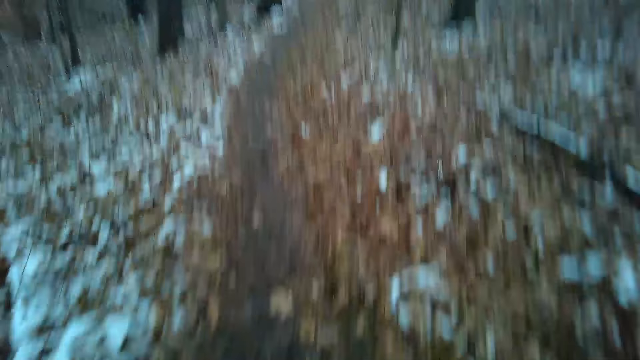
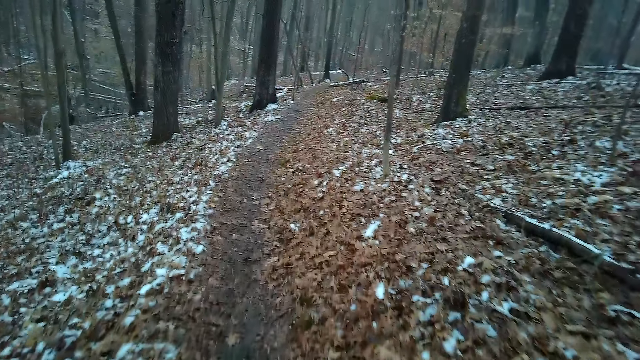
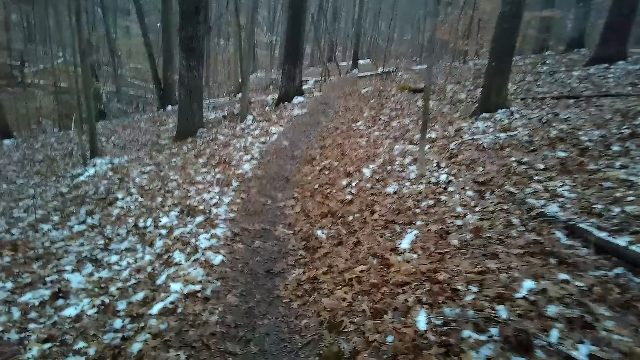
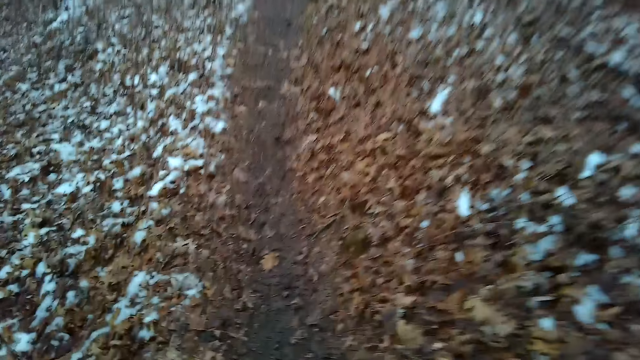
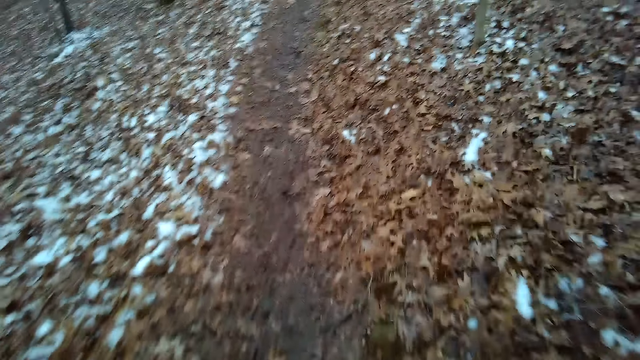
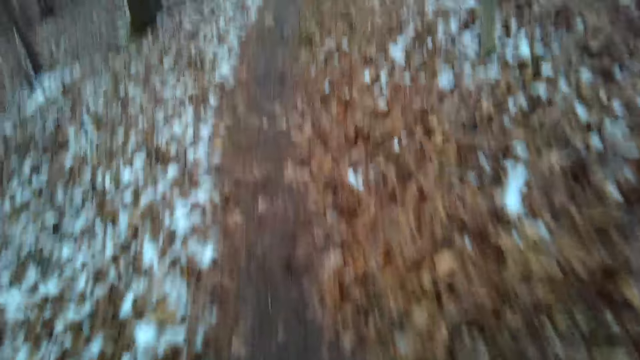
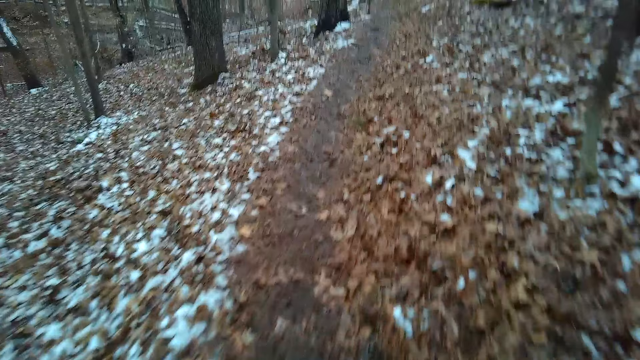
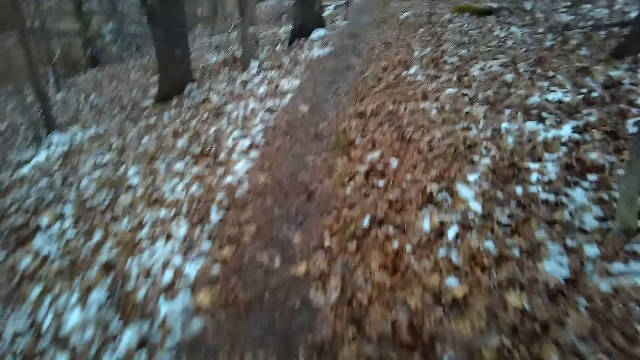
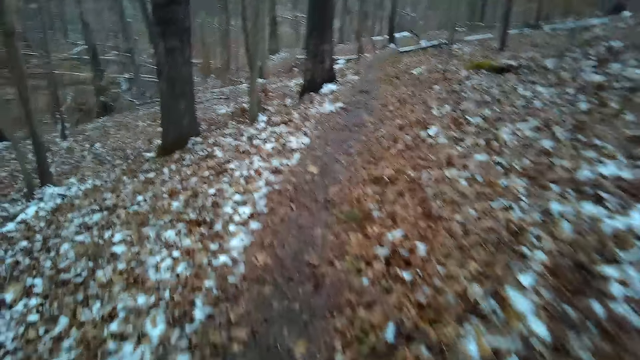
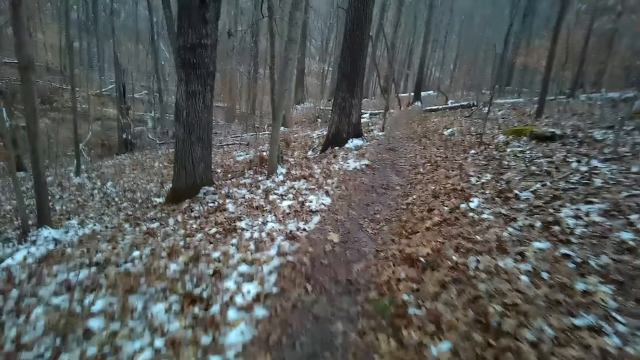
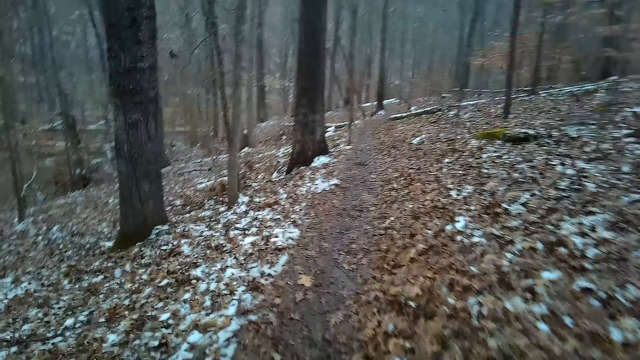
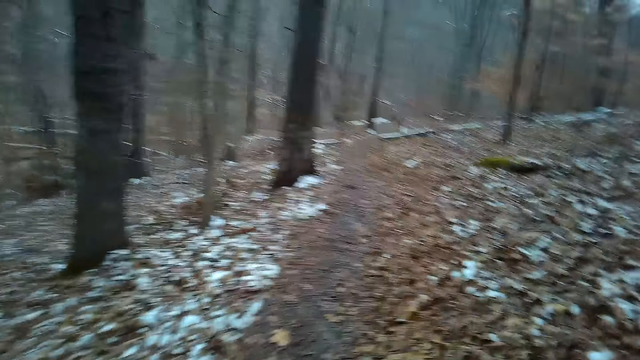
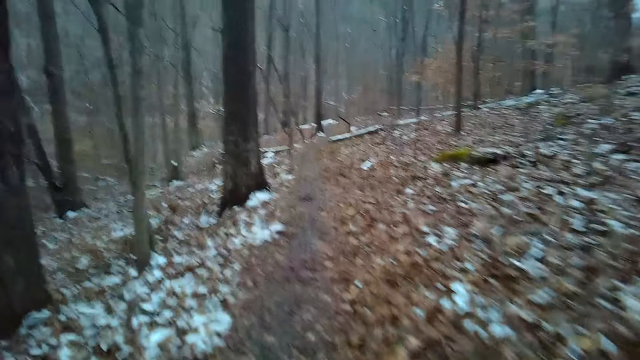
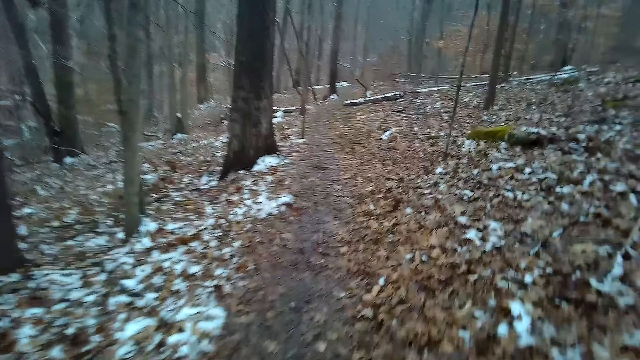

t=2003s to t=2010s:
The camera wearer walks around the forest. They move their hands.

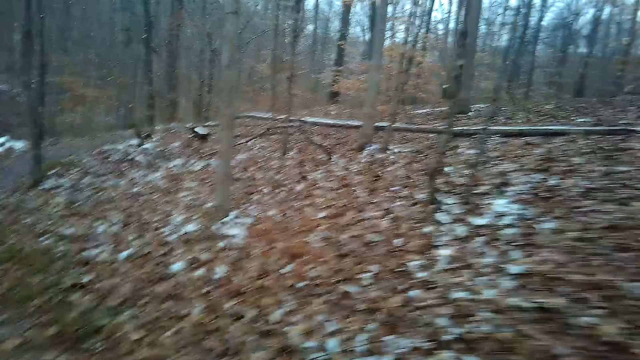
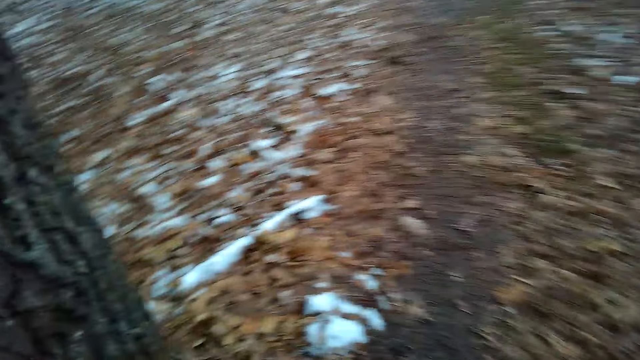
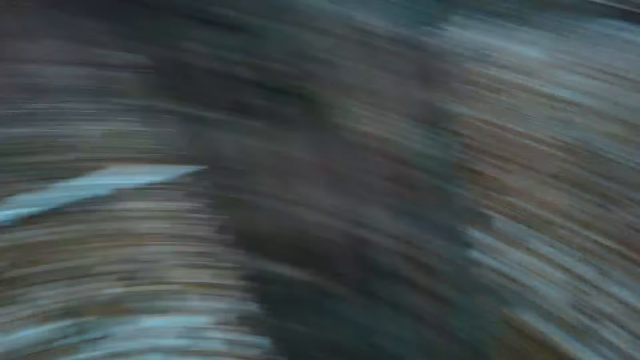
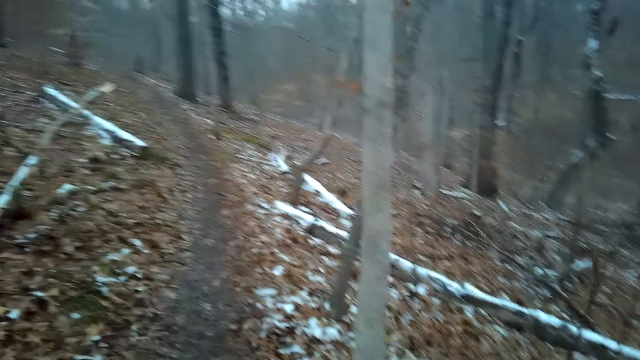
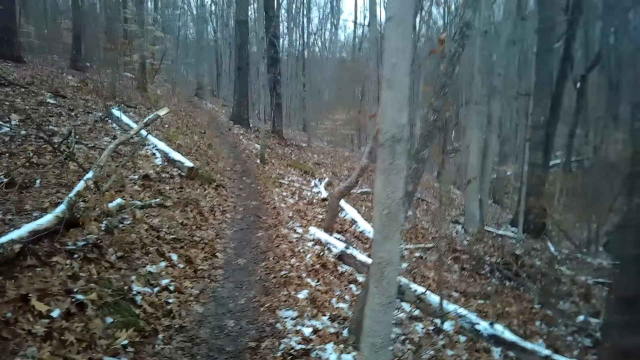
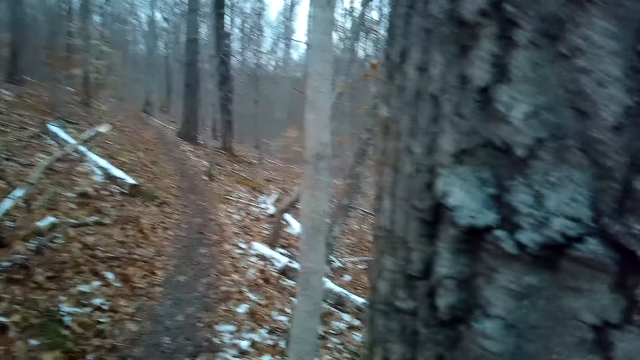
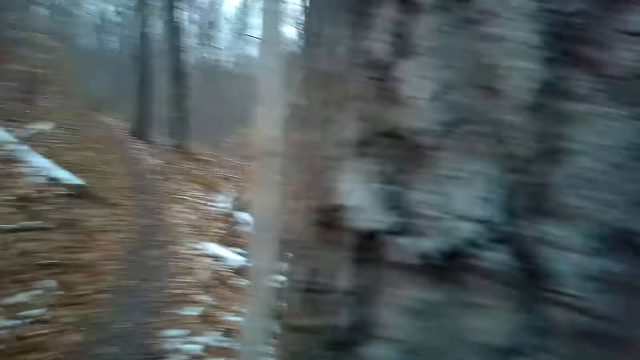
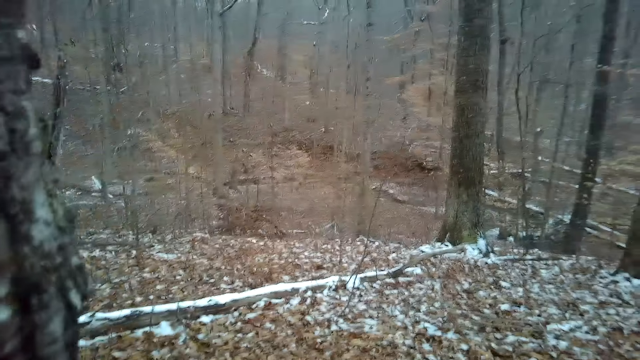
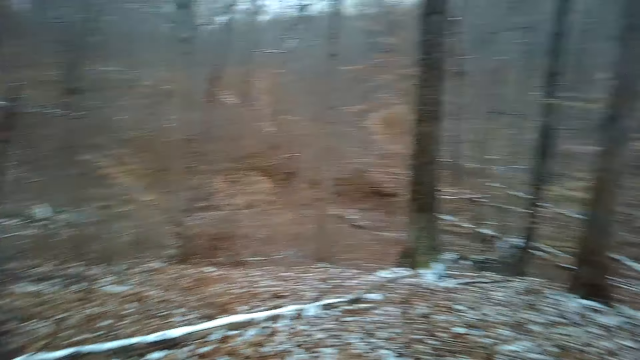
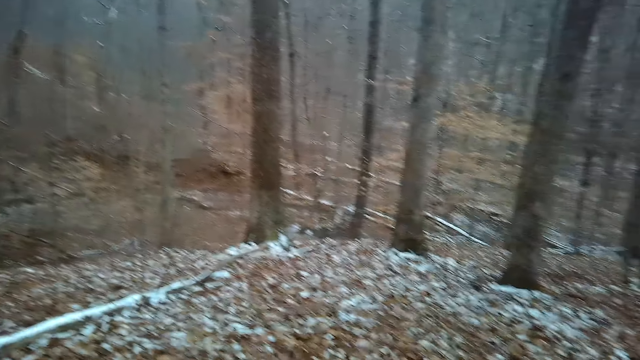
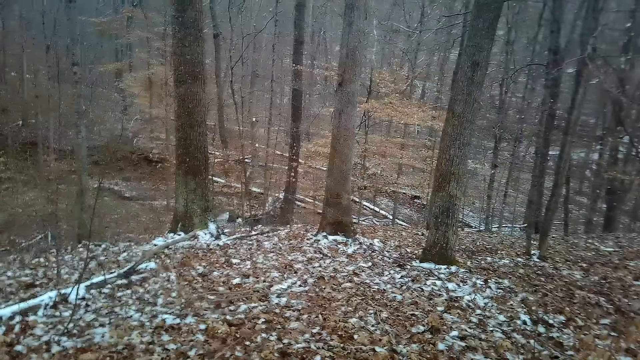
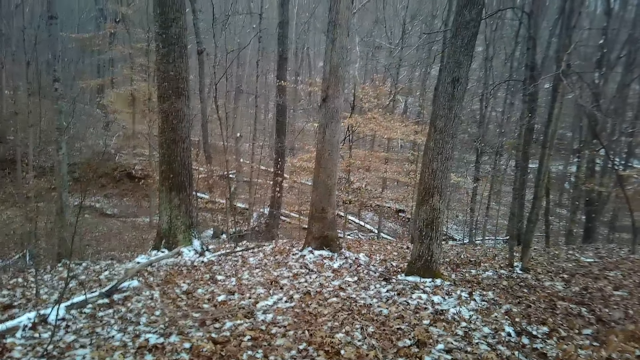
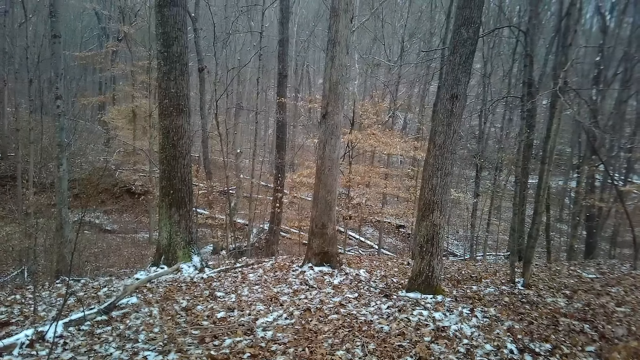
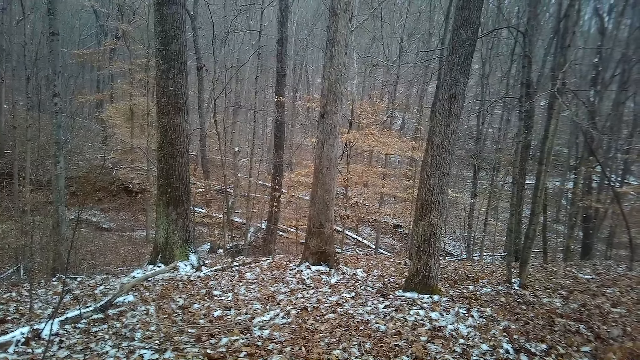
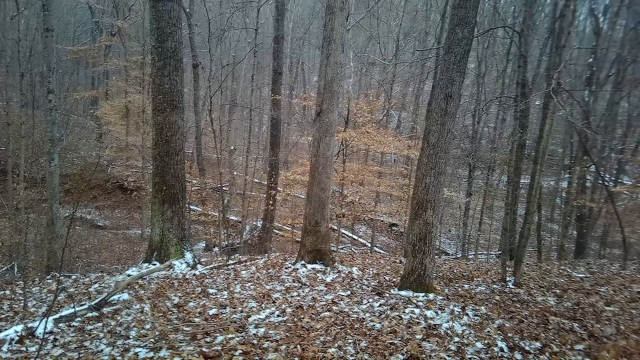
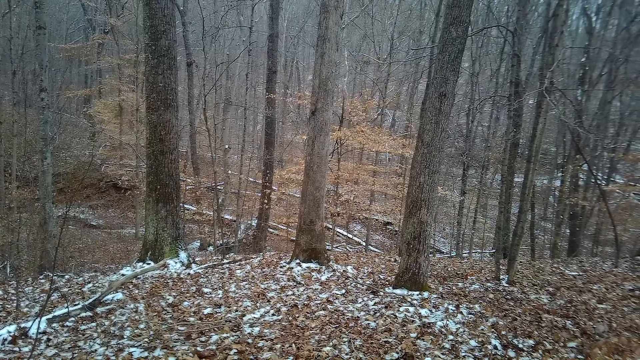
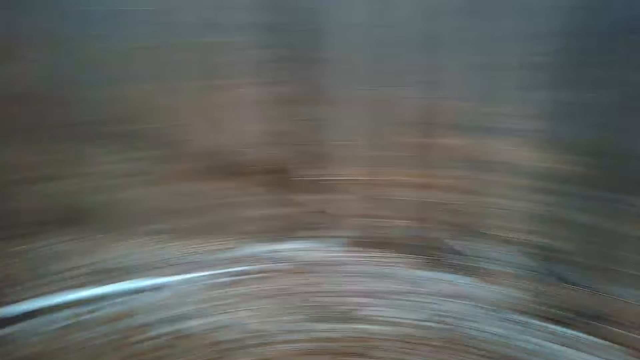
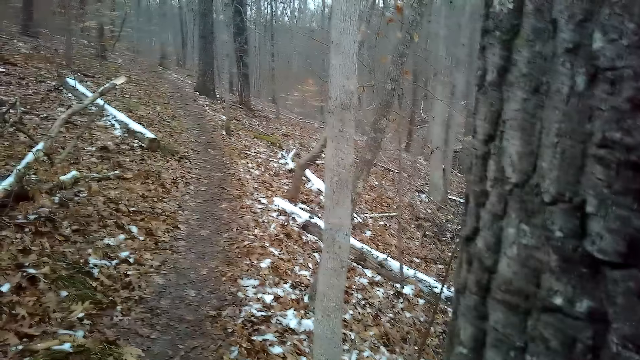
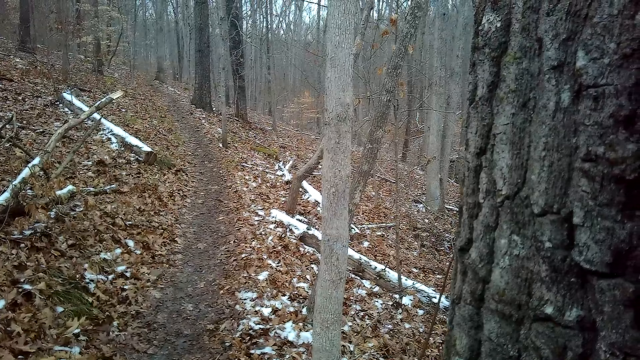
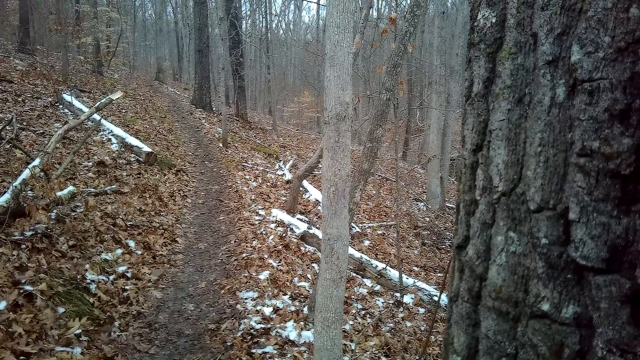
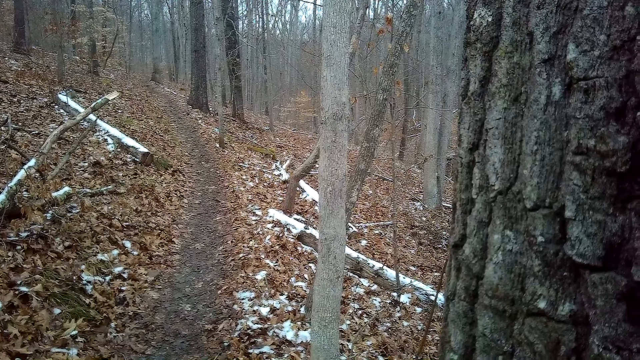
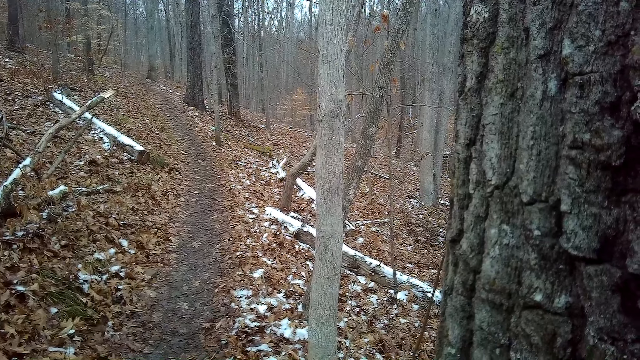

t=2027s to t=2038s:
The camera wearer looks round. They look around the forest.
